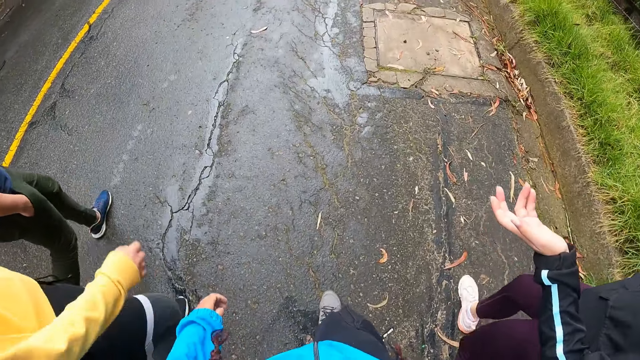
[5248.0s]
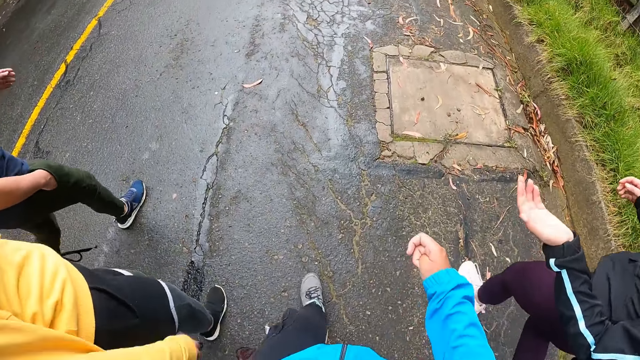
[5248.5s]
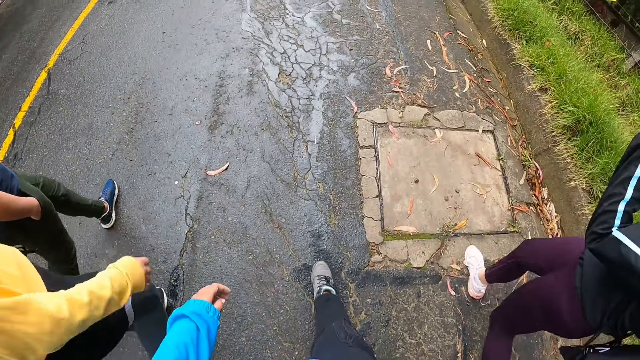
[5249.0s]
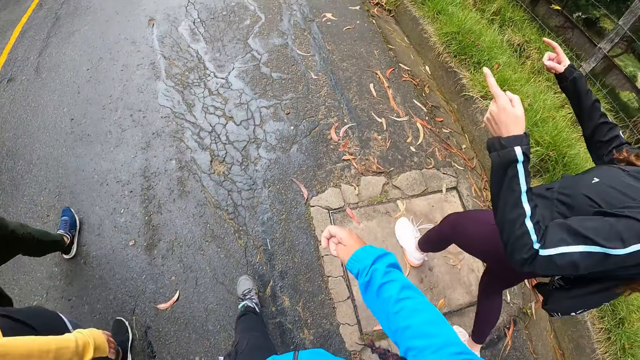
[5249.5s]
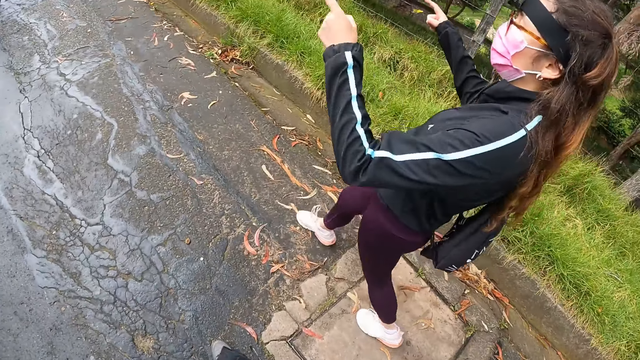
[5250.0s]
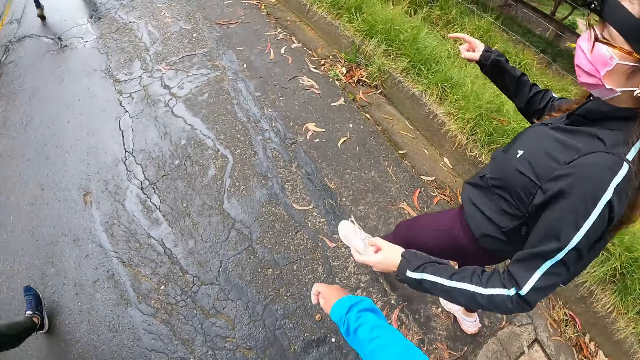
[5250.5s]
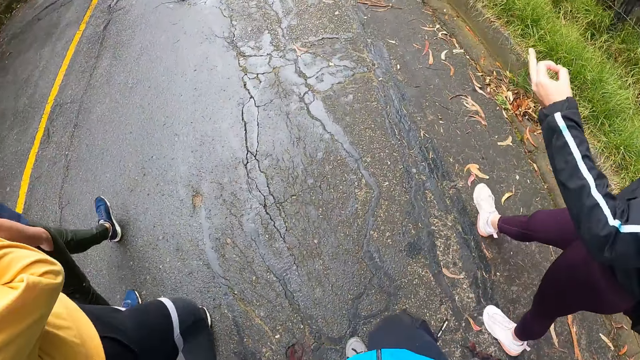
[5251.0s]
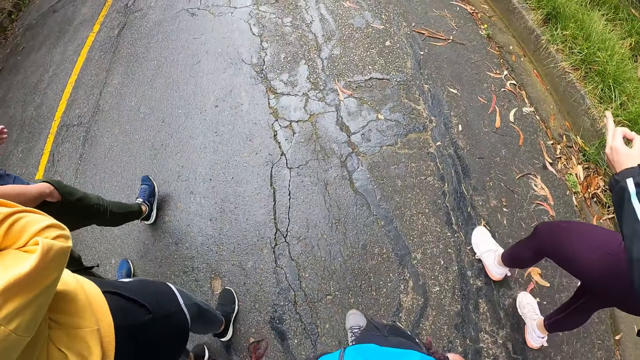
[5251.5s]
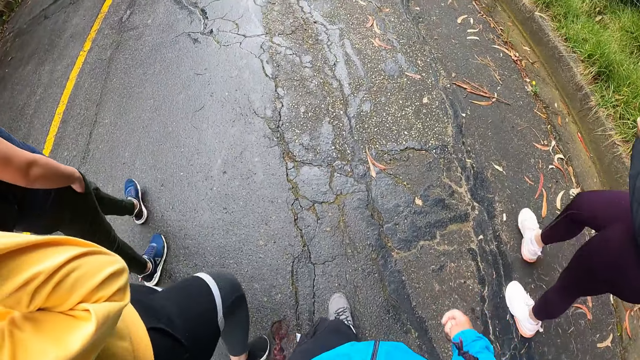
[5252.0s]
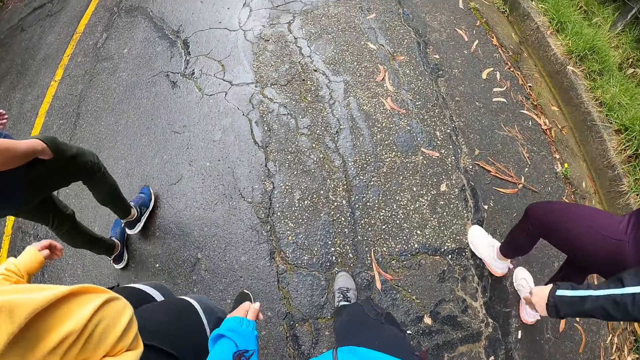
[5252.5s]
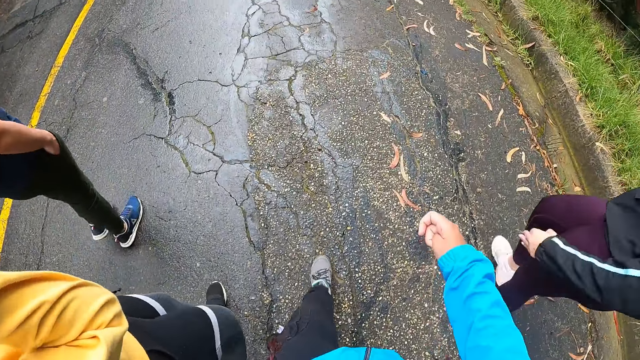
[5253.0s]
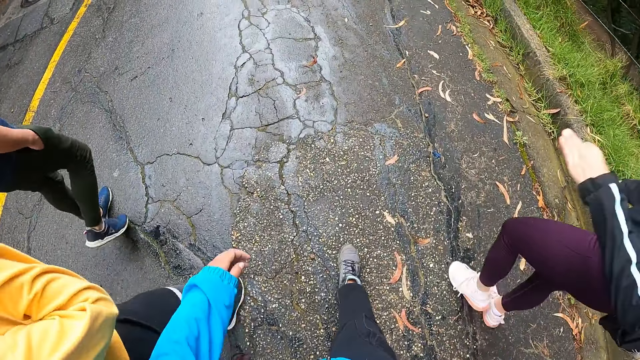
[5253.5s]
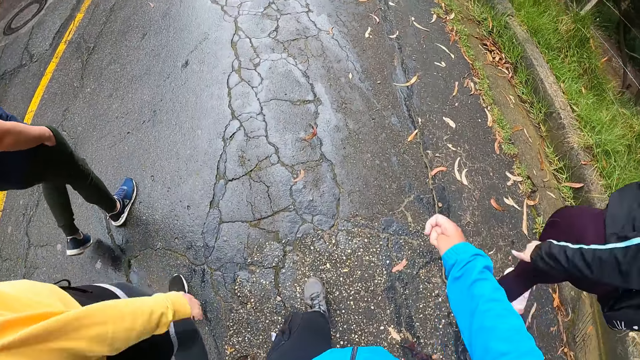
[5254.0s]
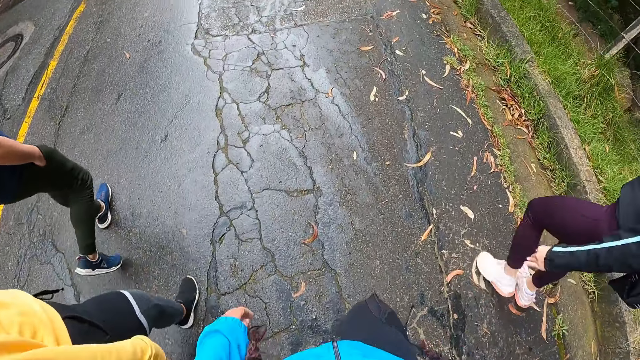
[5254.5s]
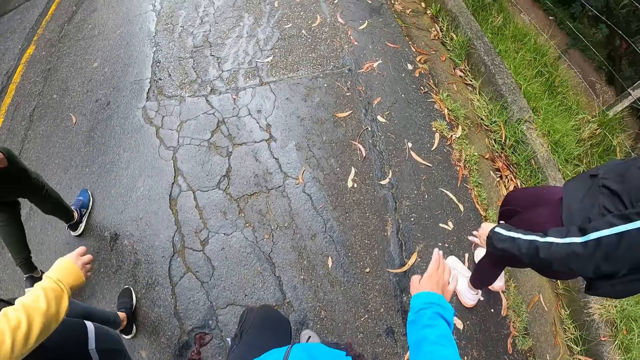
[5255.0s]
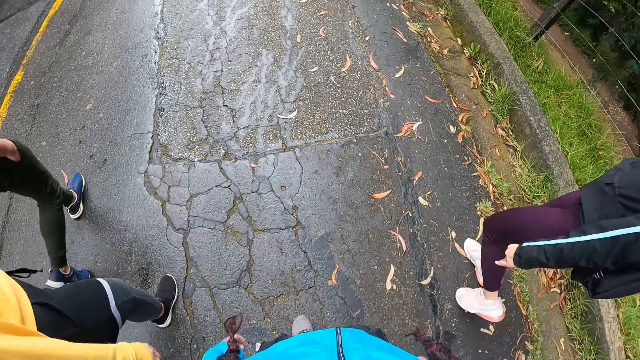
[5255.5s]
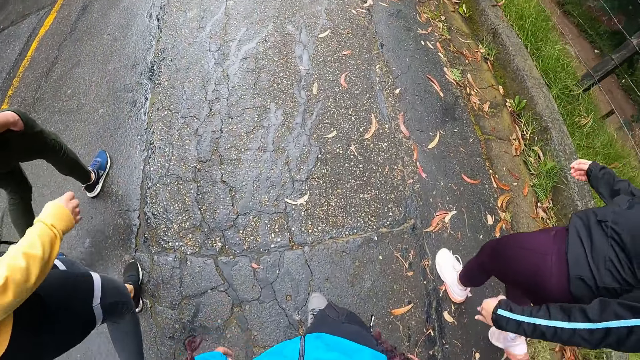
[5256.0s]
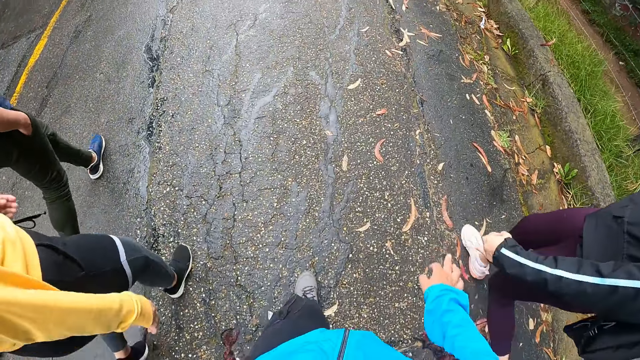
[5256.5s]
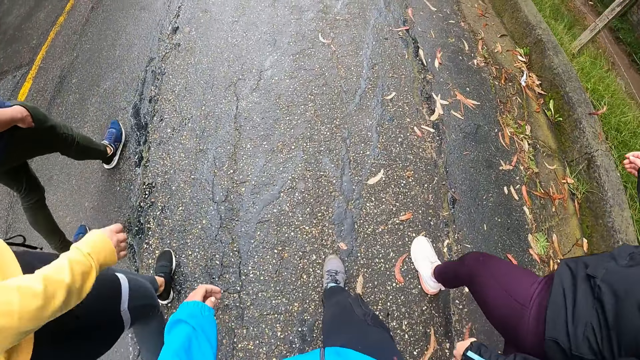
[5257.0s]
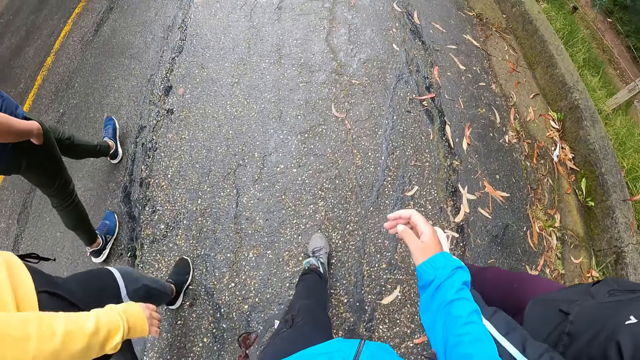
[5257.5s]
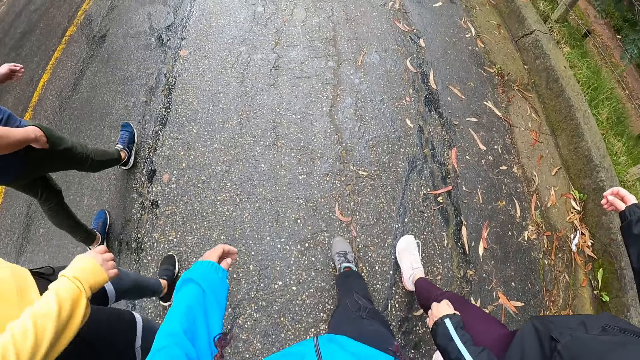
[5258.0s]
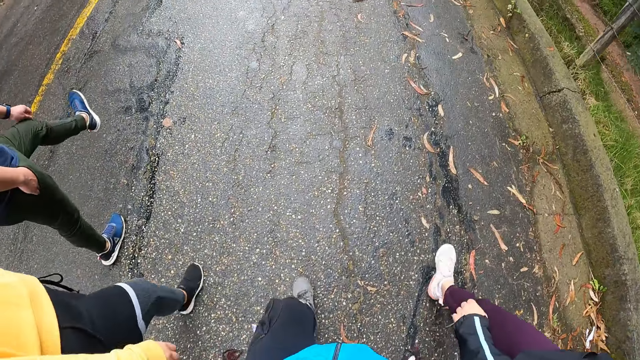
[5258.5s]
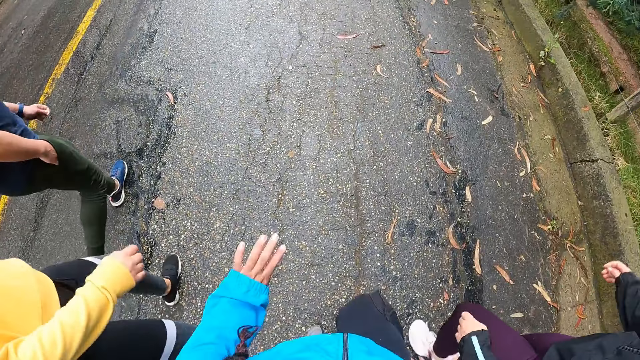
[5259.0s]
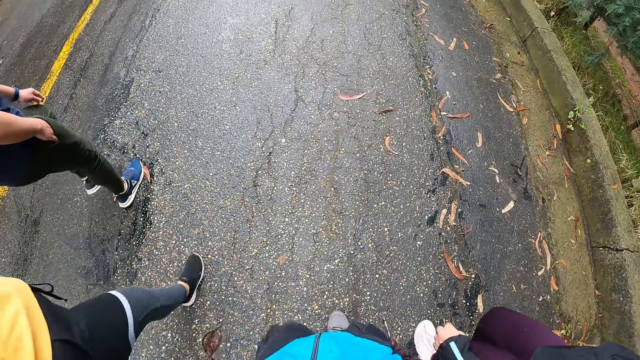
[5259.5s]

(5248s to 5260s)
A woman lifts up the hand. The camera wearer walks along the road.

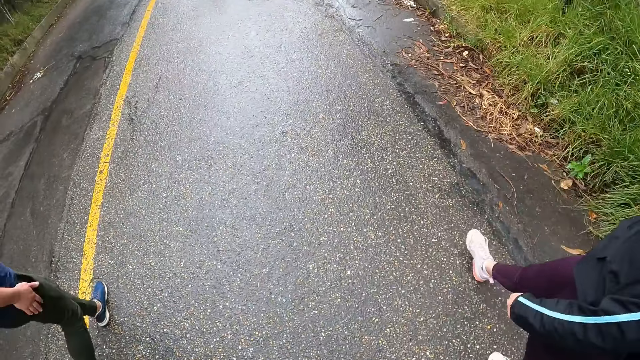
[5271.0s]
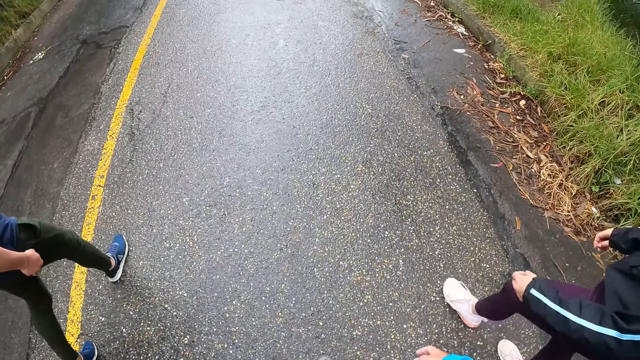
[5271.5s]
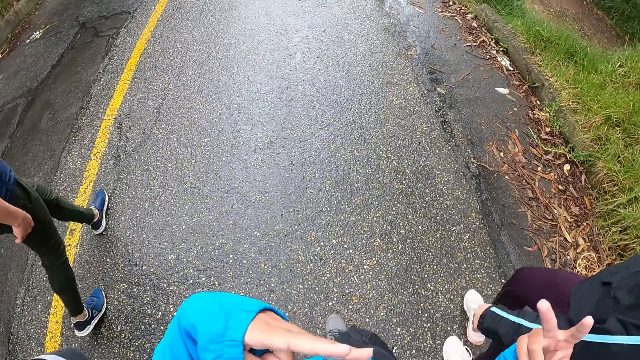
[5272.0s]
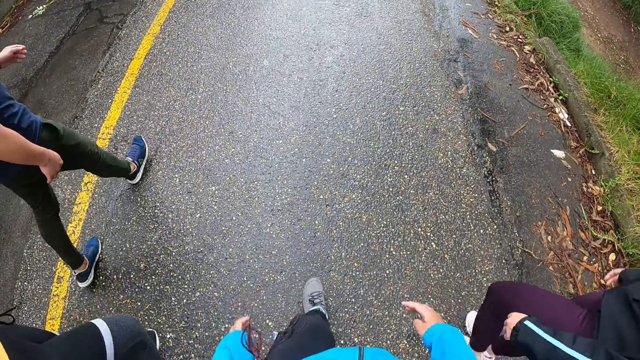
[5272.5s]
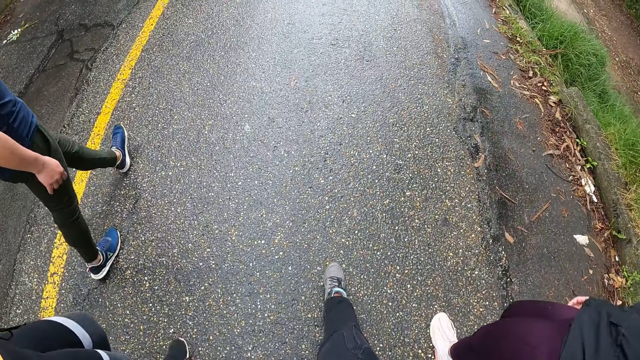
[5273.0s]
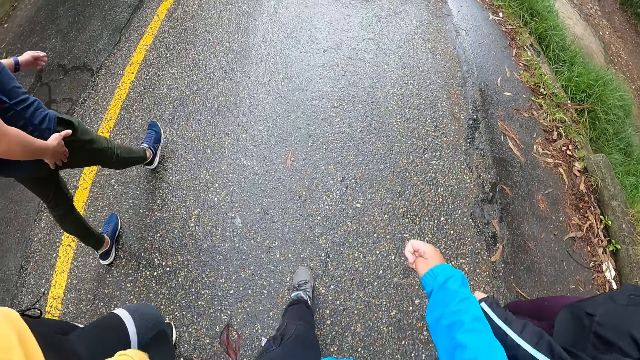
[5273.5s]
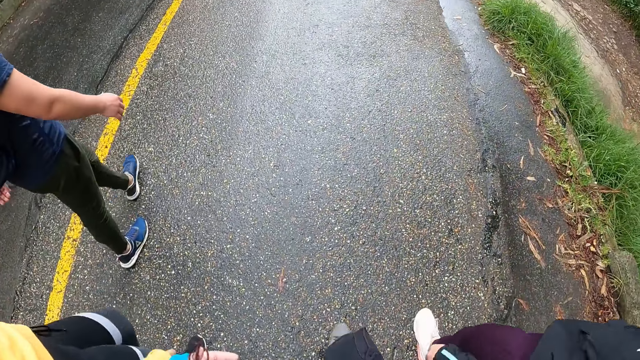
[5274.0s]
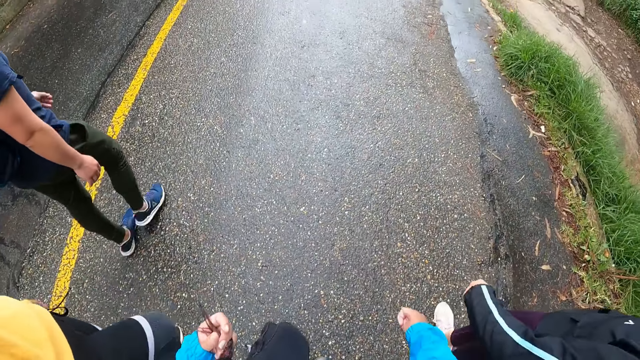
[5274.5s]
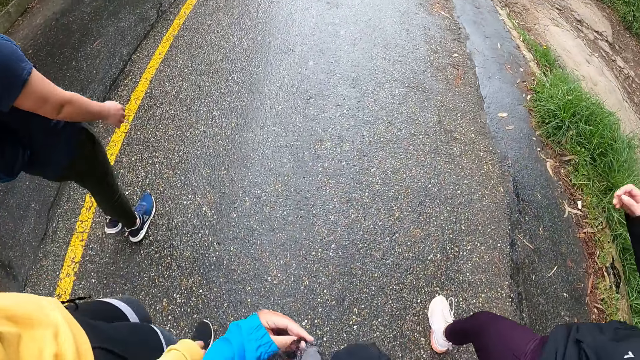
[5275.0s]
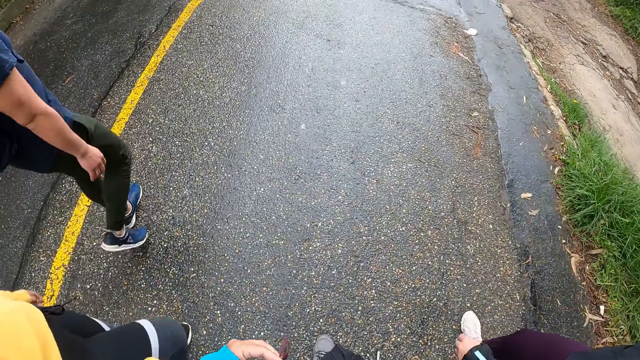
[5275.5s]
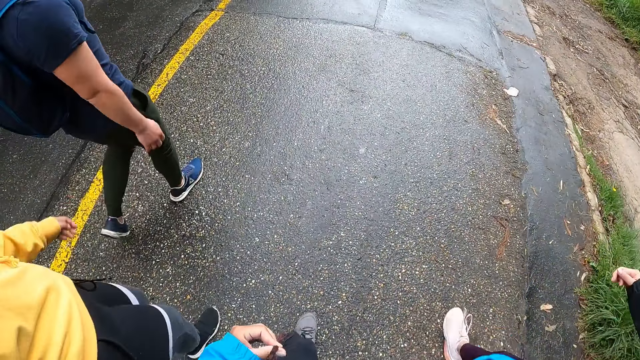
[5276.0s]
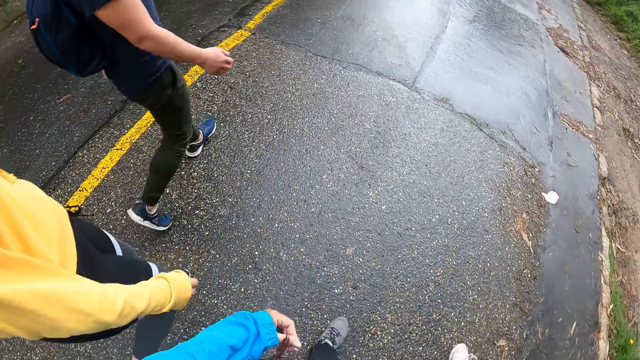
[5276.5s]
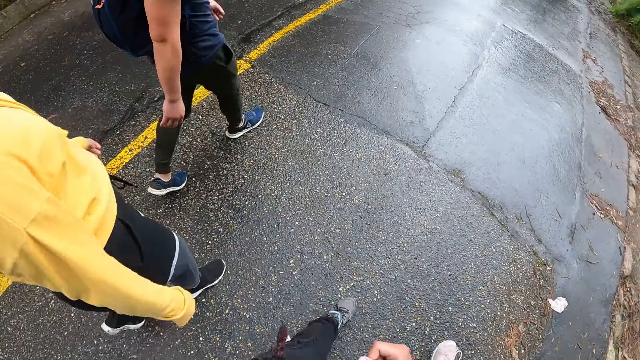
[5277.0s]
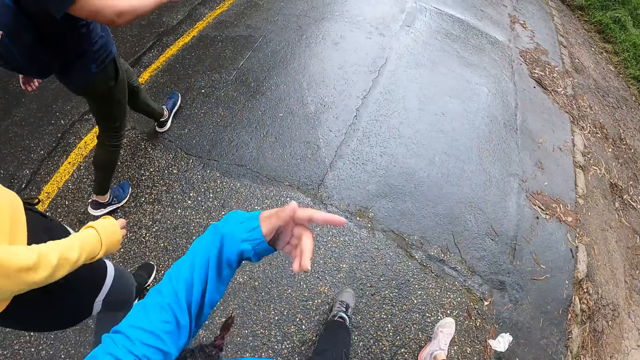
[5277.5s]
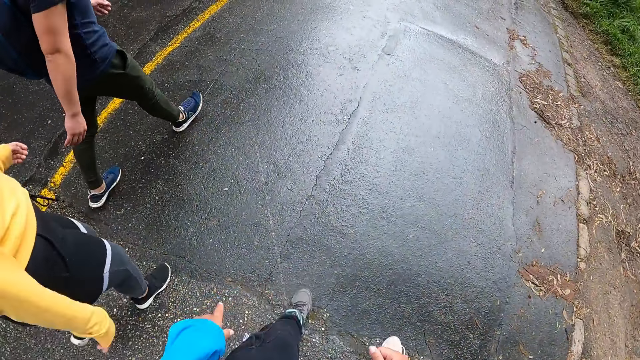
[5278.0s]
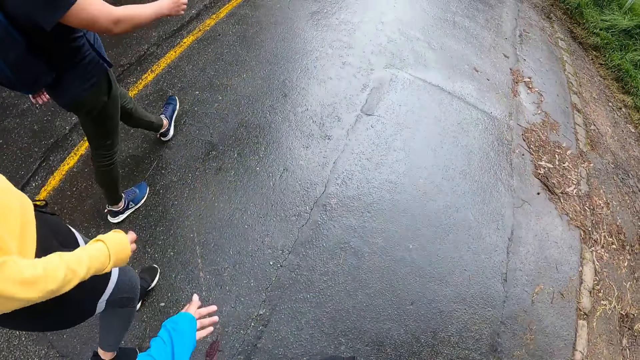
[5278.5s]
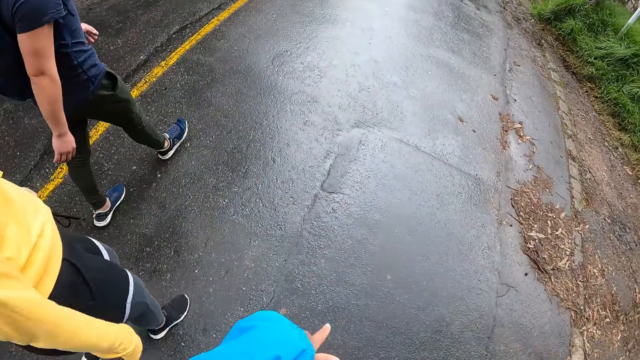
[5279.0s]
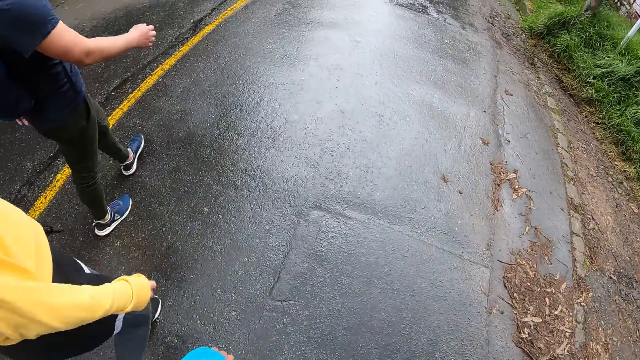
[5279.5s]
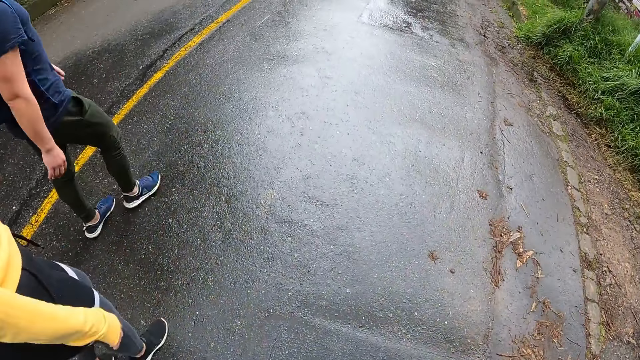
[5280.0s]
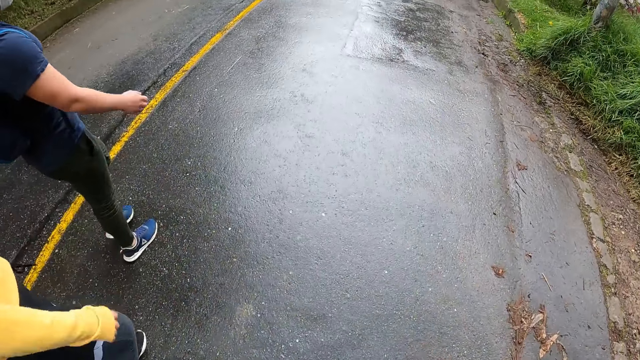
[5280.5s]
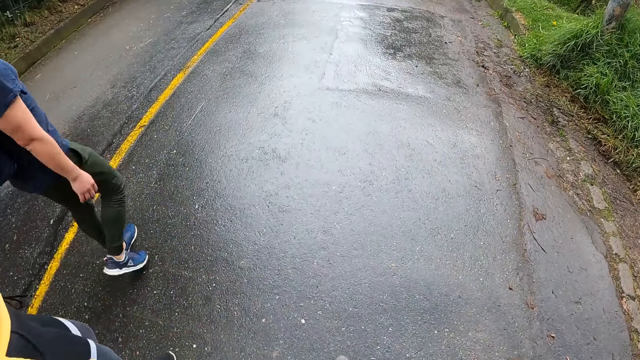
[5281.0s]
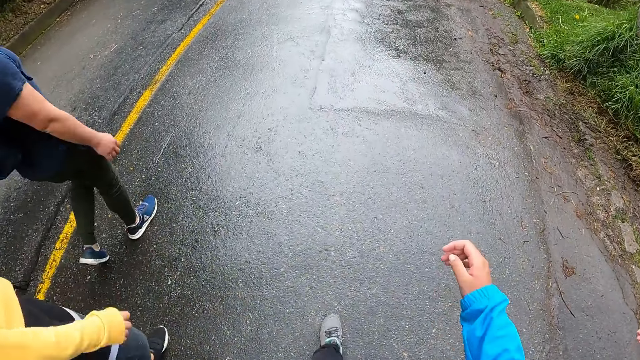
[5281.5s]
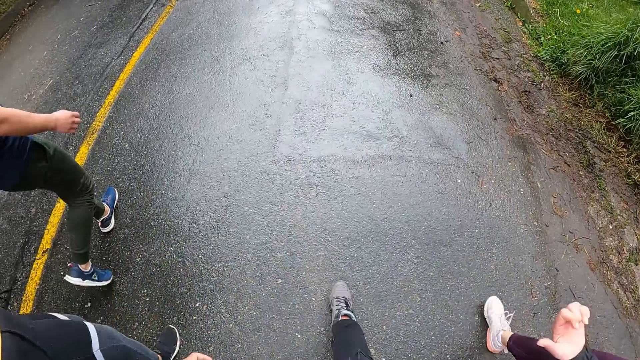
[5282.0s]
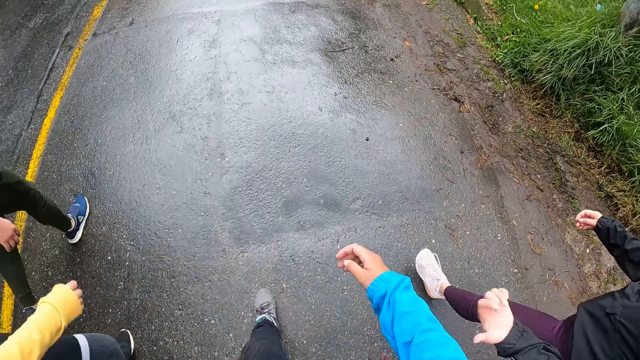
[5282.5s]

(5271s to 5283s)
A woman talks to the camera wearer. The camera wearer lifts up the hand and walks along the road. They lift up the hand and walk along the road.
